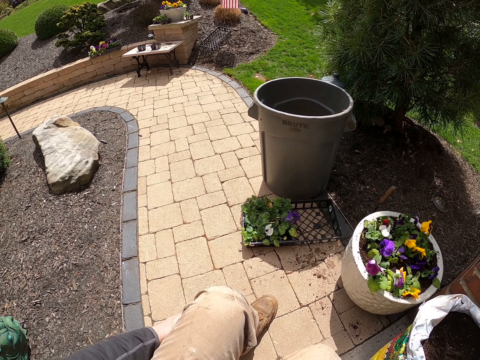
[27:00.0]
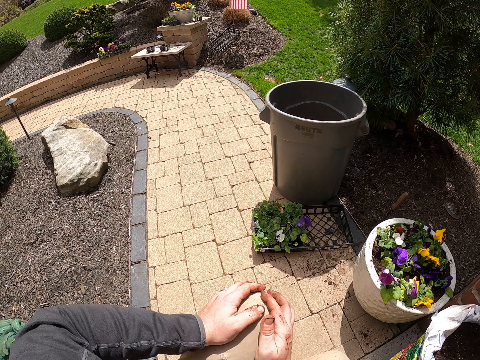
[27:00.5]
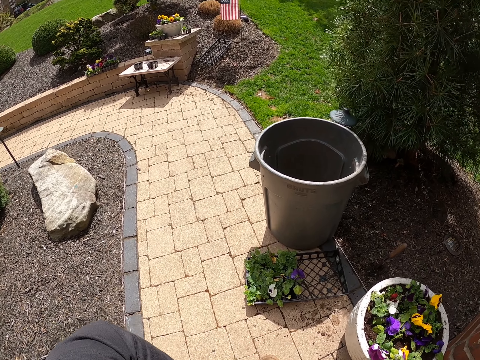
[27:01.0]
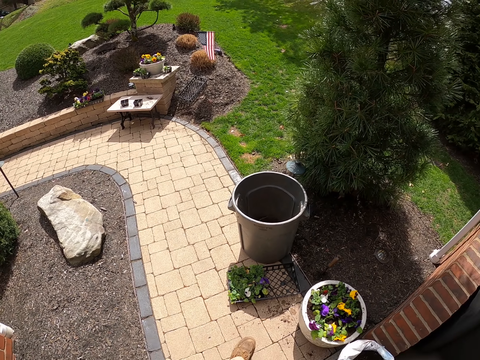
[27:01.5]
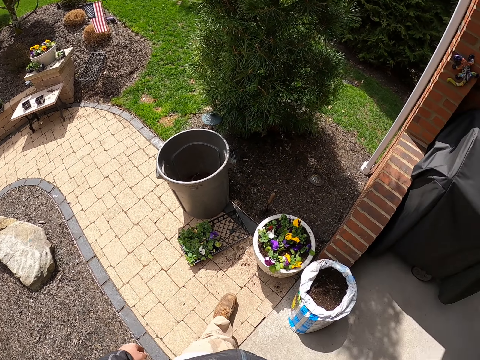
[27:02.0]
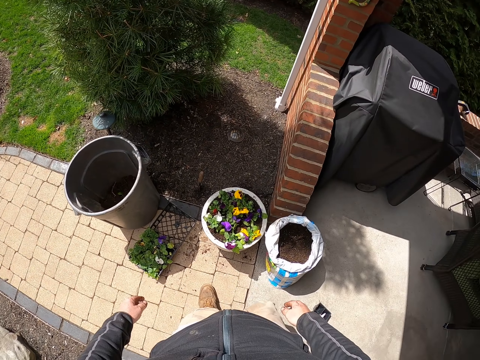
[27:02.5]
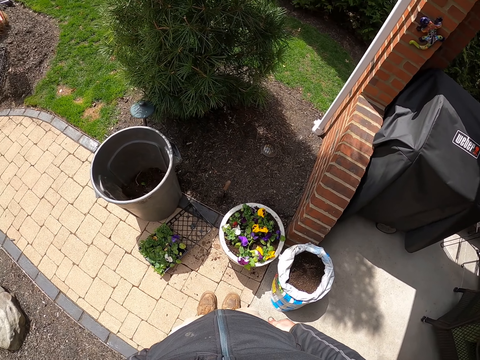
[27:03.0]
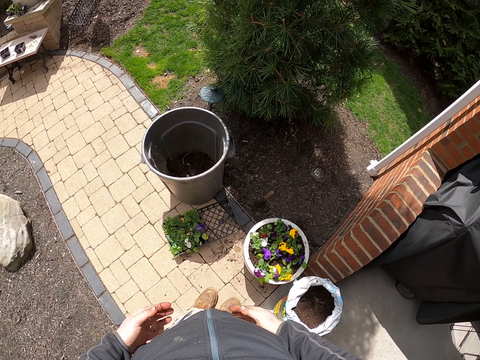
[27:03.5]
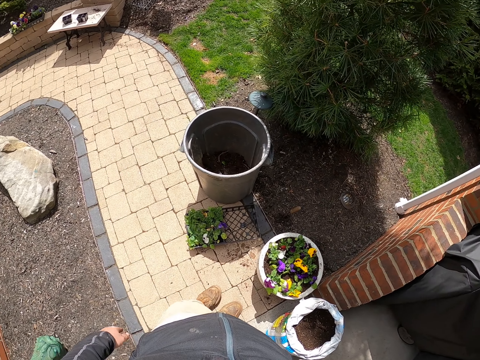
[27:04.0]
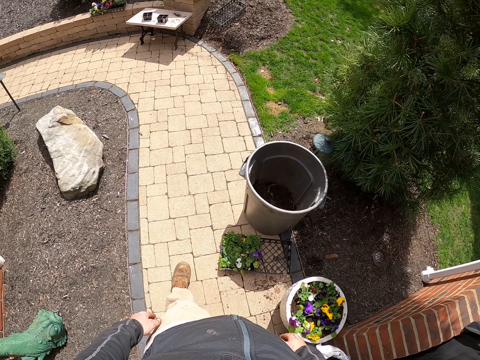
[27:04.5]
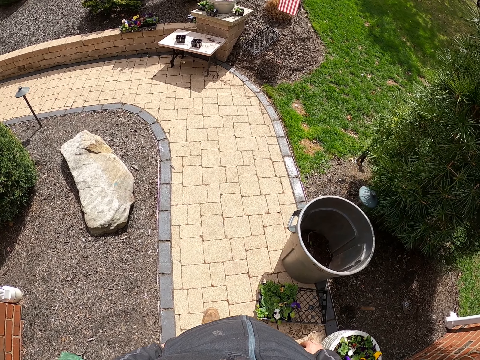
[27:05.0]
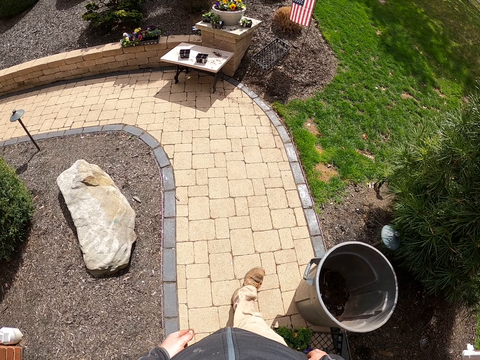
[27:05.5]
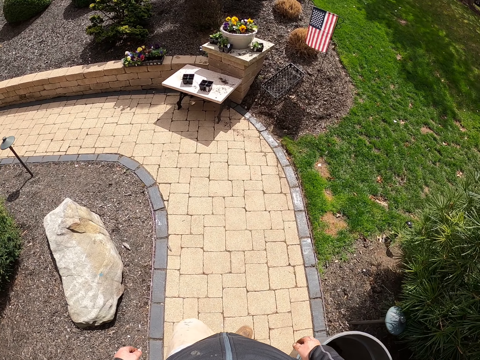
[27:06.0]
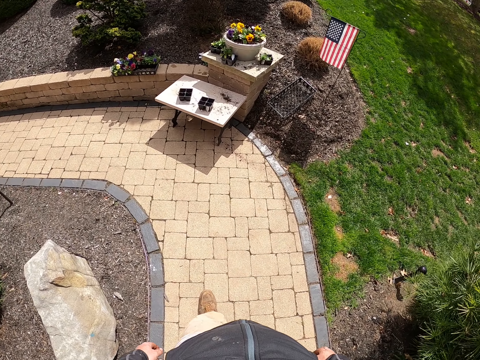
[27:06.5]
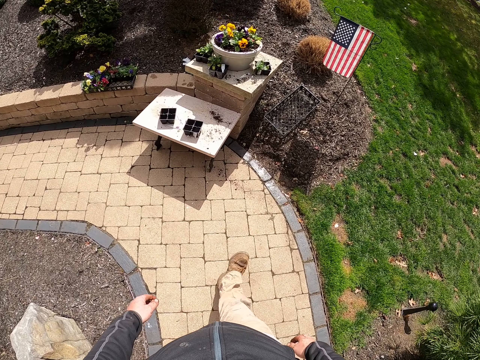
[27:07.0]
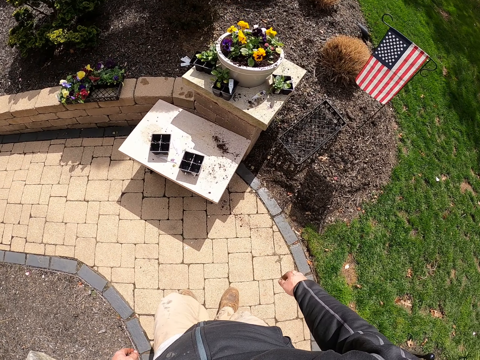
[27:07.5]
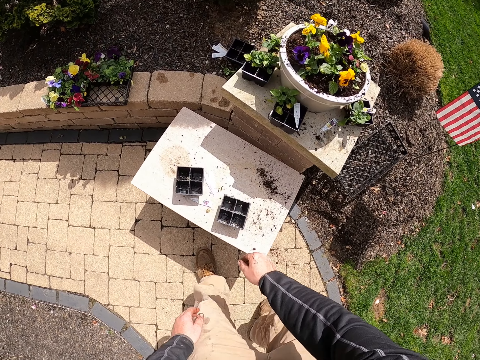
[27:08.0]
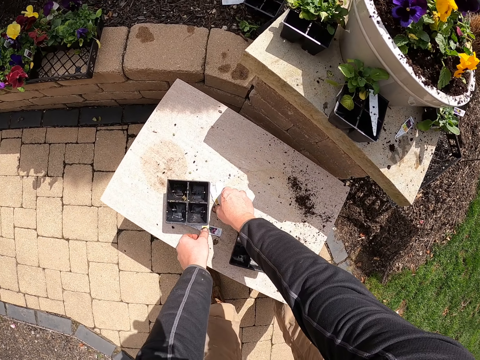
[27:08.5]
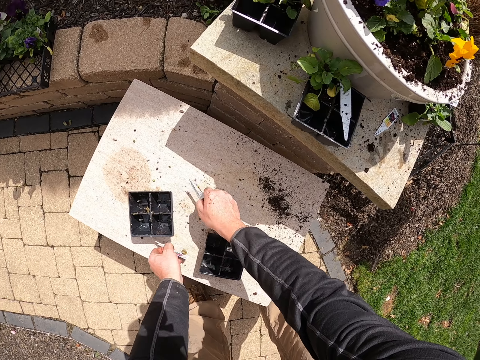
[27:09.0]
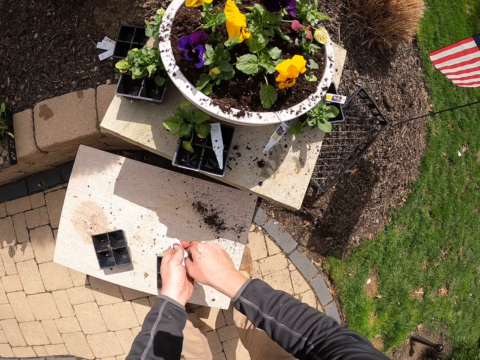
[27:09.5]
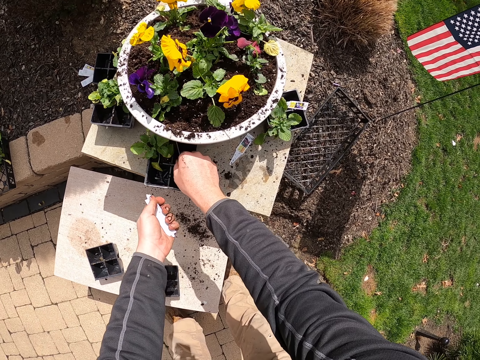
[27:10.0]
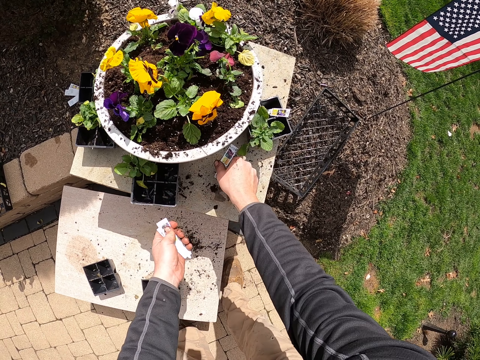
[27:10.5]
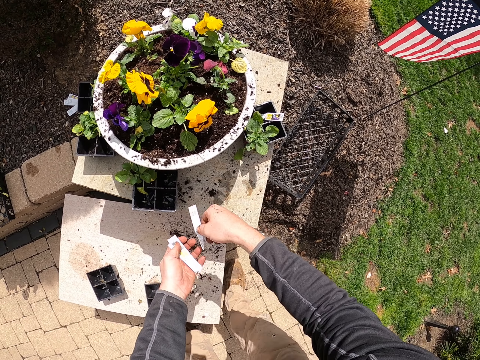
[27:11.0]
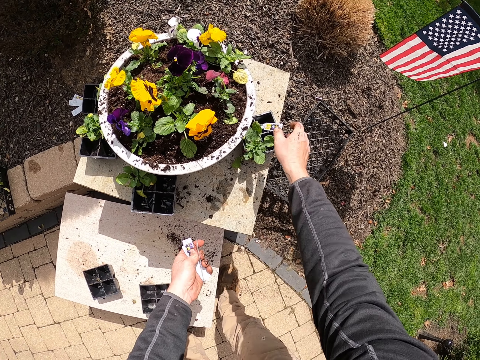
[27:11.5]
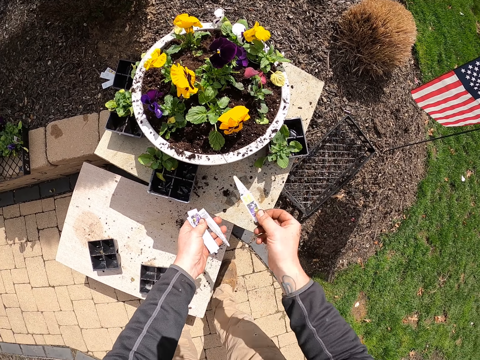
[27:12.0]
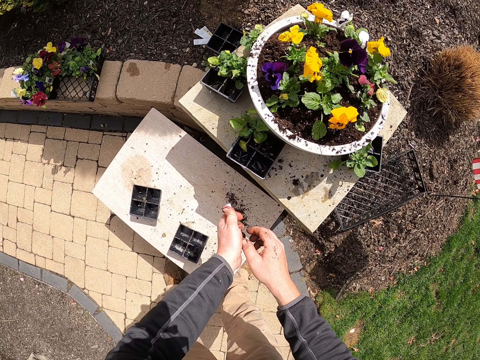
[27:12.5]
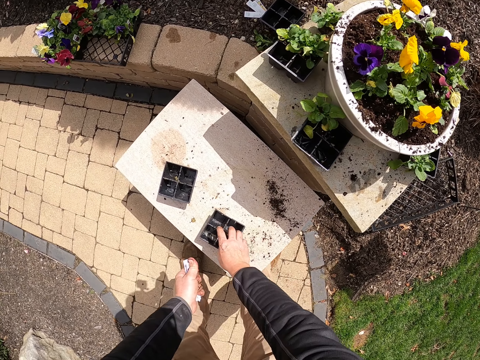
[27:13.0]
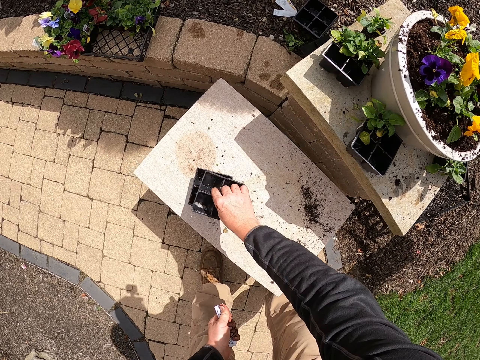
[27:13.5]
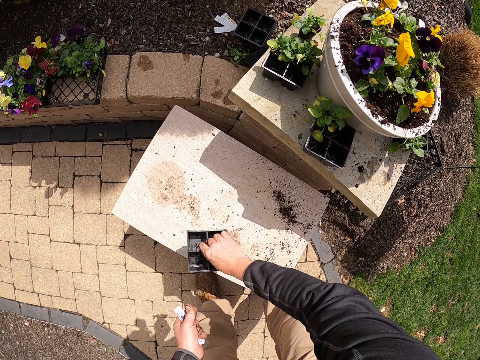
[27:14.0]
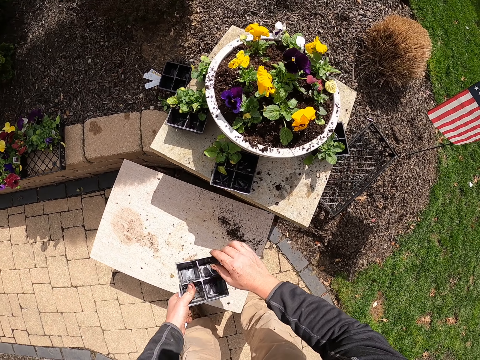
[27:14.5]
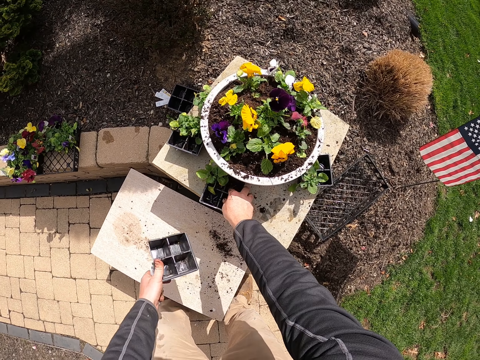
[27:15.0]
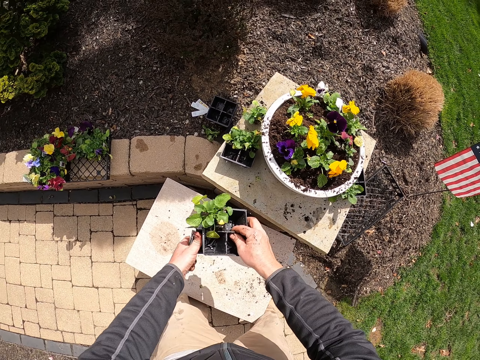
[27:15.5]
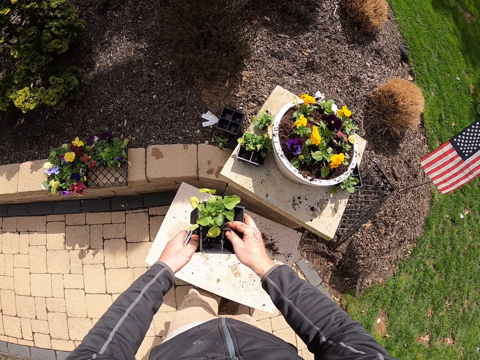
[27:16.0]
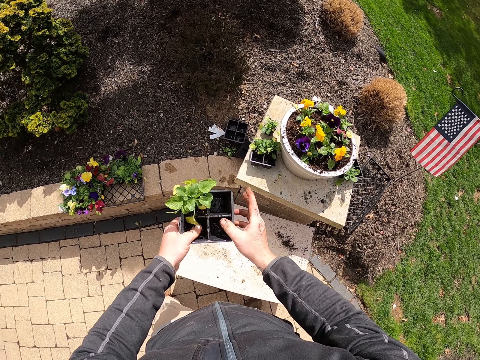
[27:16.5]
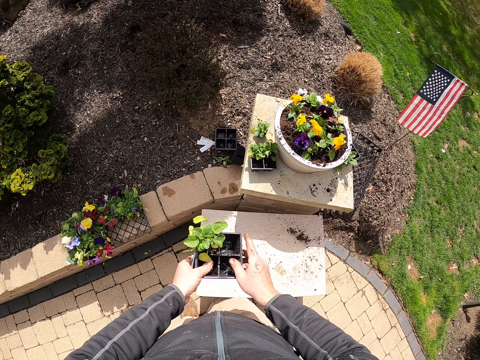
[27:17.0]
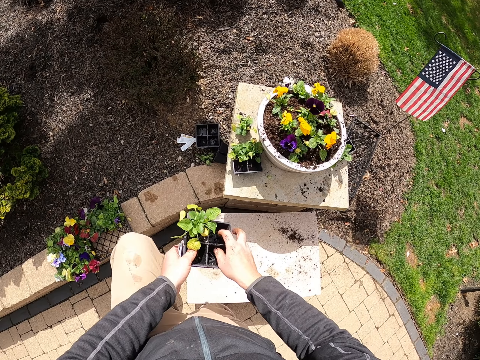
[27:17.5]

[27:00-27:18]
The camera wearer stands up. They look around. They rub a hand on the trouser. They walk around. They pick up stickers. They exchange the sticker to the other hand. They pick up a sticker. They exchange the sticker to the other hand. They pick up a sticker. They exchange the sticker to the other hand. They pick up a sticker. They exchange the sticker to the other. They pick up a seed tray. They pile the seed trays. They hold the seed tray. They pick up the seed tray. They lift a flower tray from the concrete. They place the flower tray on the other.

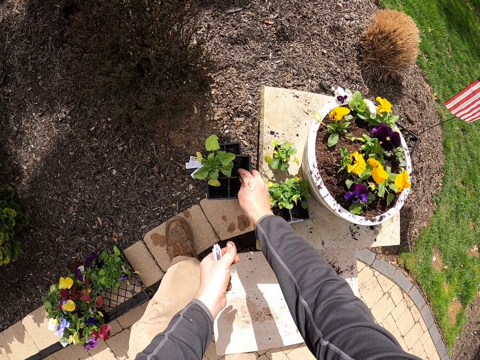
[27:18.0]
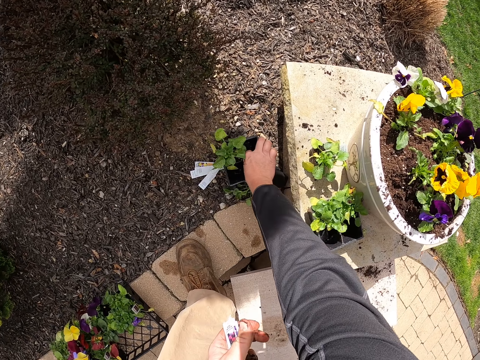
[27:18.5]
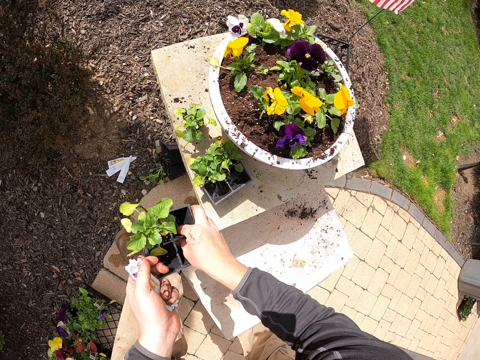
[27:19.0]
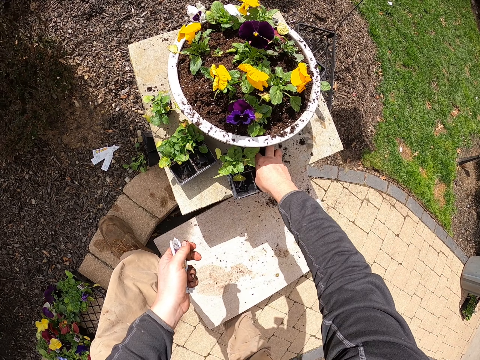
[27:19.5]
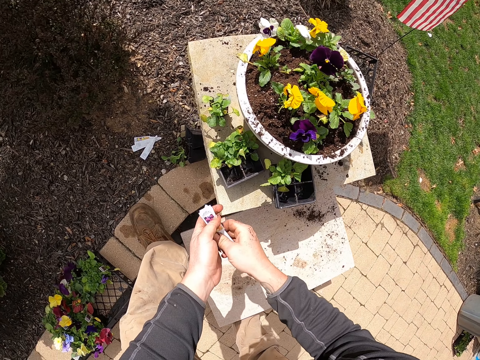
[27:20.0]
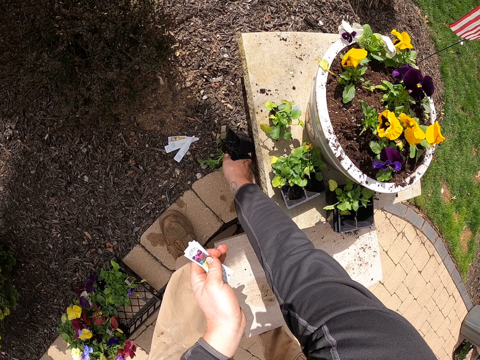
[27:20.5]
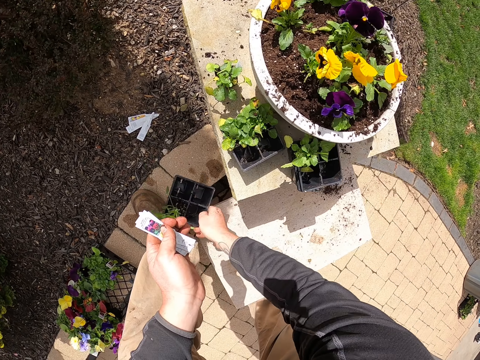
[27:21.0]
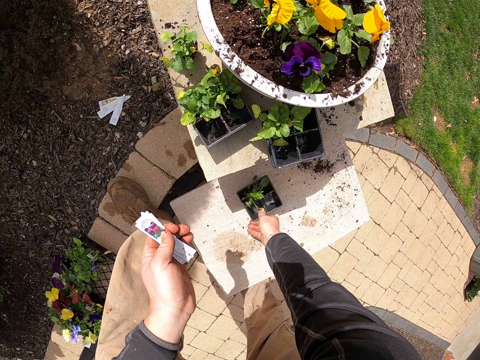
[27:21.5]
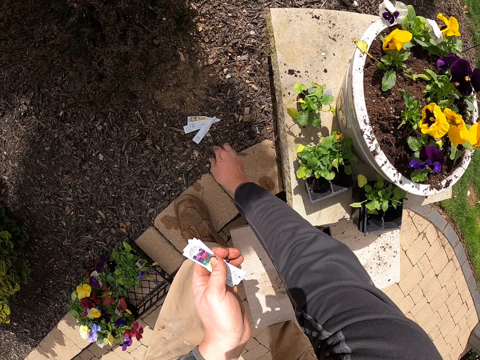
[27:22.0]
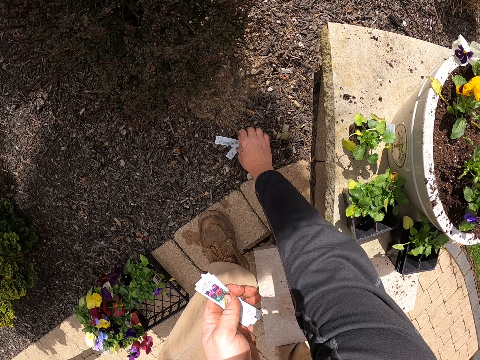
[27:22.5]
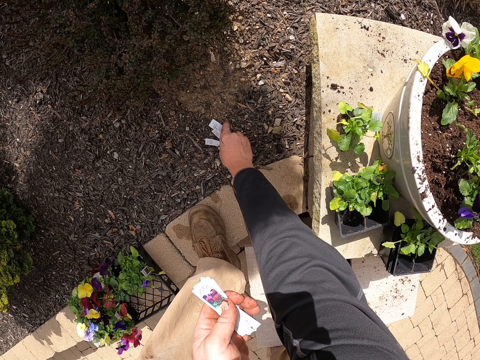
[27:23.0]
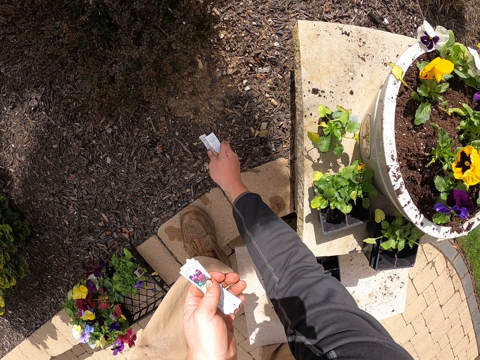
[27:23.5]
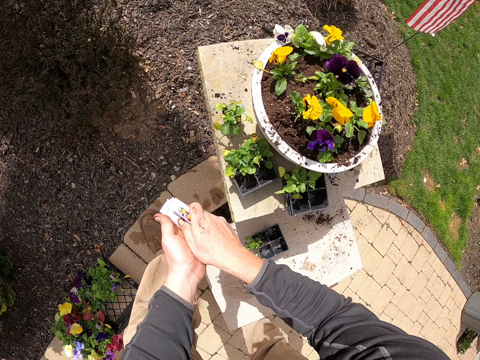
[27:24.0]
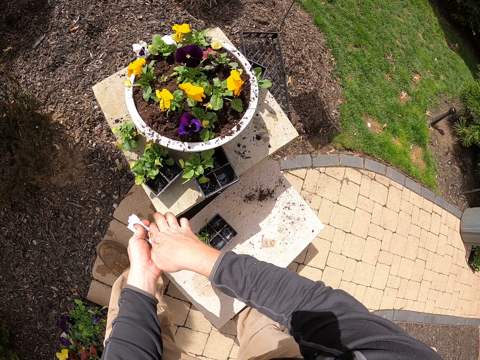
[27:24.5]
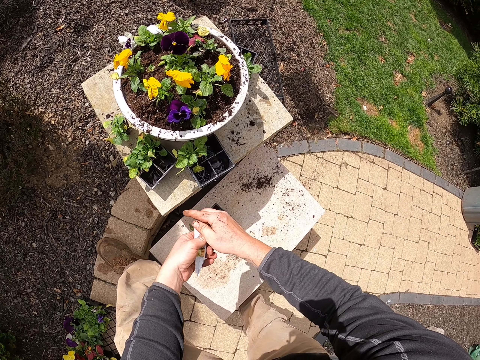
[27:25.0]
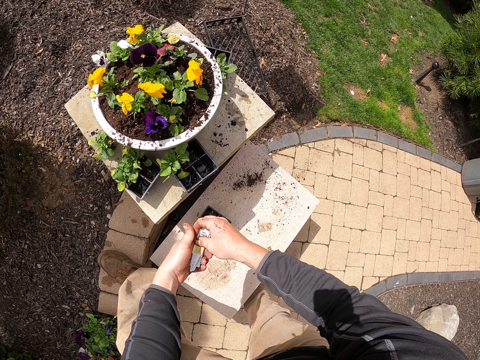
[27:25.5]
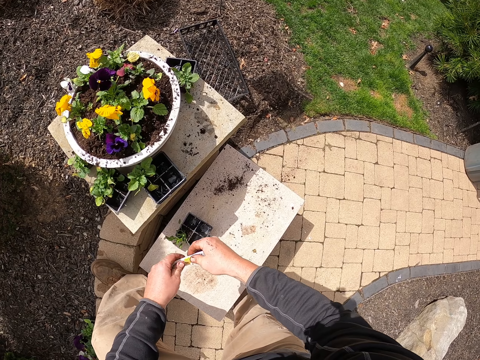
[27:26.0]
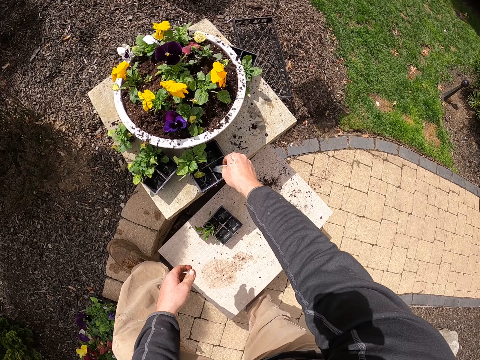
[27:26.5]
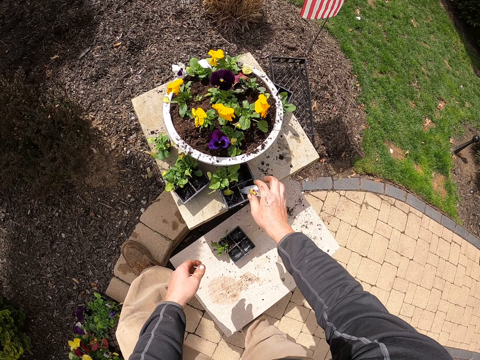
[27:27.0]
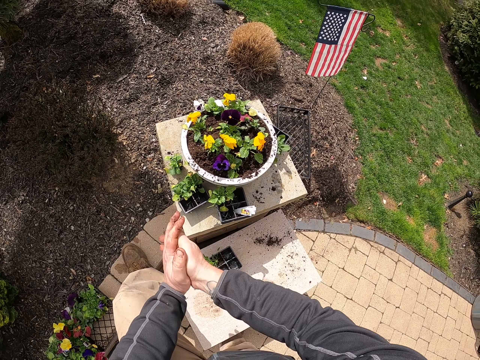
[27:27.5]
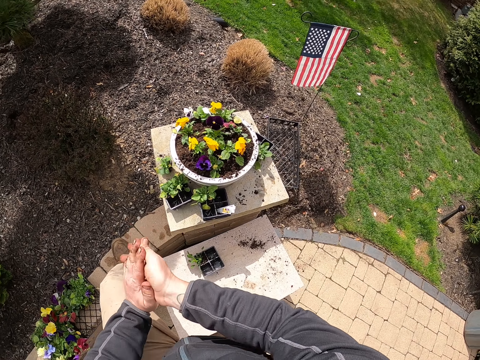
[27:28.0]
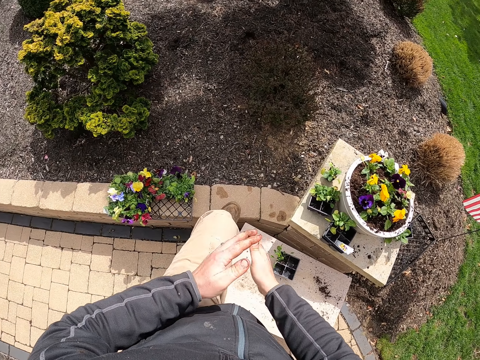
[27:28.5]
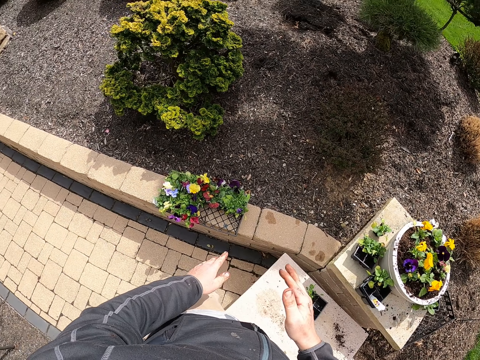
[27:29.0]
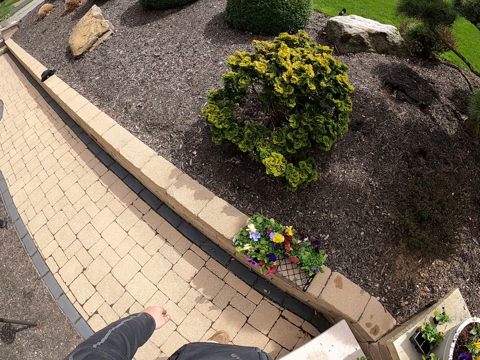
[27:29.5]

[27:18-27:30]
The camera wearer steps on a pavement. He places a flower tray on the other. He lifts the flower trays from the ground. He places the flower trays on the concrete. He touches something on his left hand. He lifts a flower tray from the ground. He moves a plastic container. He places the flower tray on a table. He collects plastics from the ground in his hand. He places the plastics on his left hand. He arranges the plastics on his left hand. He places the plastics in the flower tray. He rubs his hands together.
